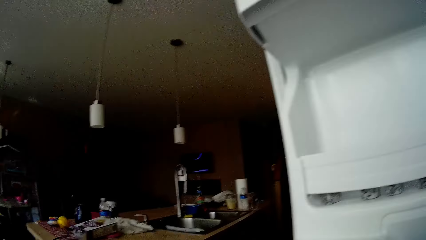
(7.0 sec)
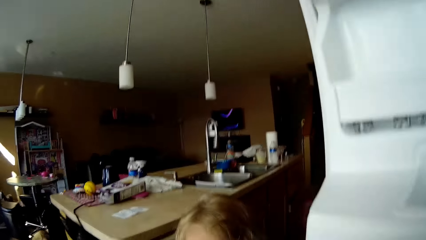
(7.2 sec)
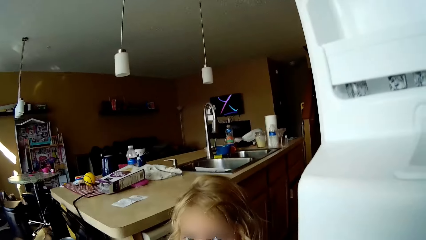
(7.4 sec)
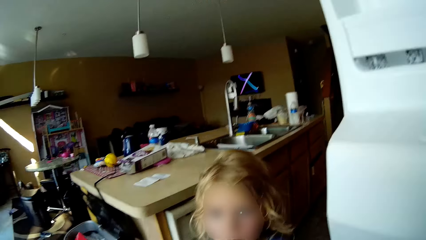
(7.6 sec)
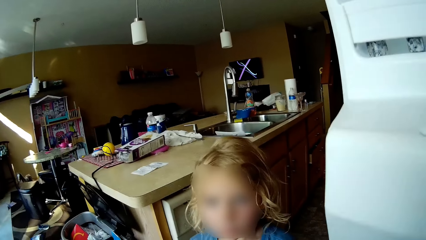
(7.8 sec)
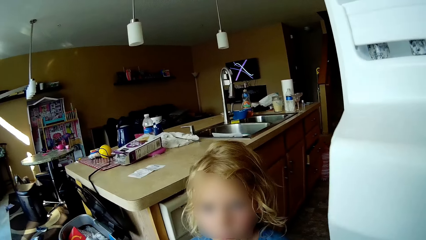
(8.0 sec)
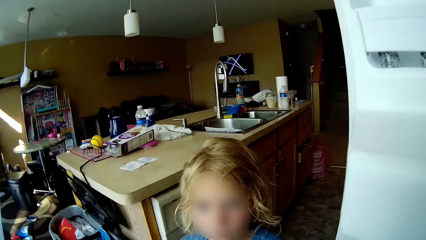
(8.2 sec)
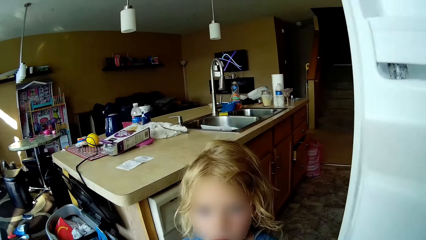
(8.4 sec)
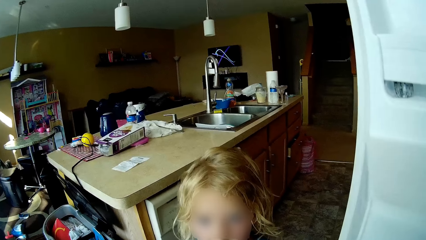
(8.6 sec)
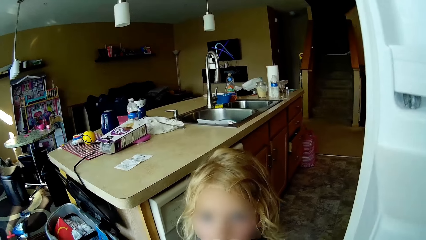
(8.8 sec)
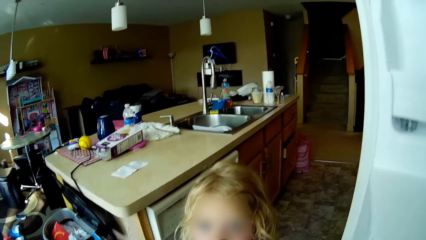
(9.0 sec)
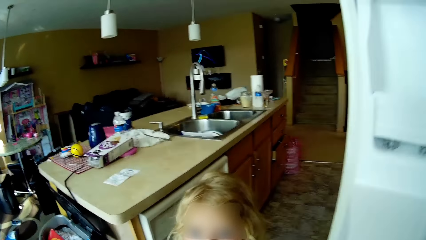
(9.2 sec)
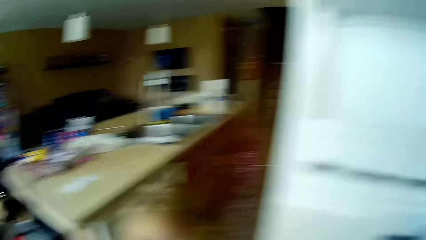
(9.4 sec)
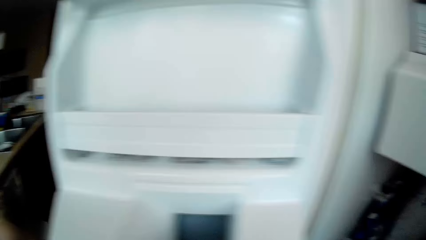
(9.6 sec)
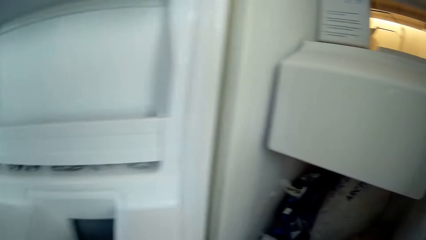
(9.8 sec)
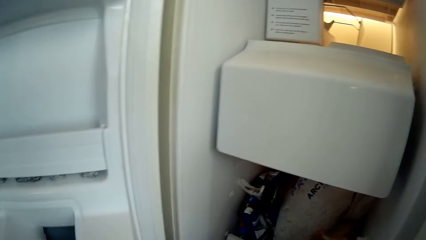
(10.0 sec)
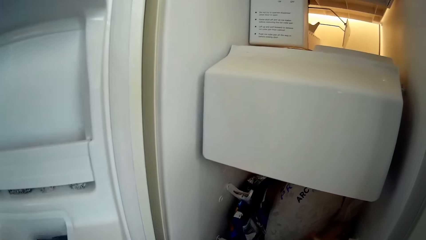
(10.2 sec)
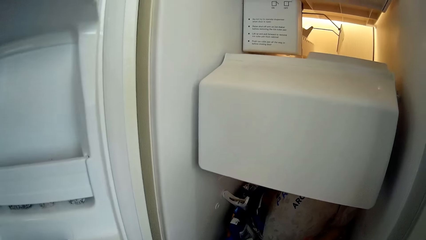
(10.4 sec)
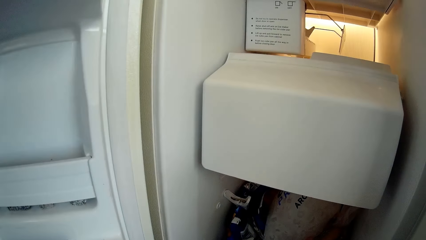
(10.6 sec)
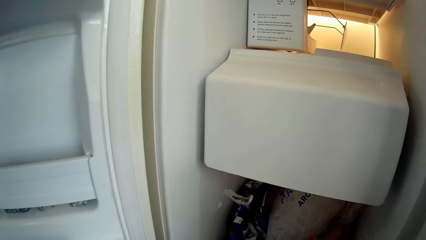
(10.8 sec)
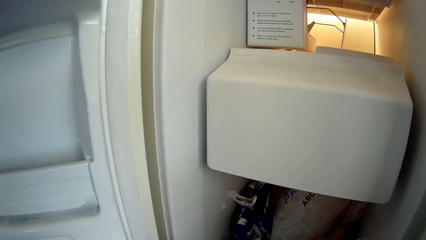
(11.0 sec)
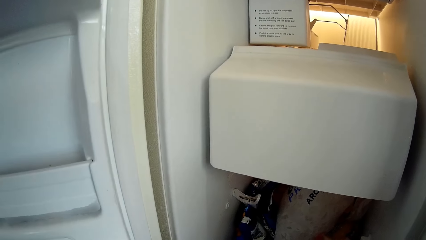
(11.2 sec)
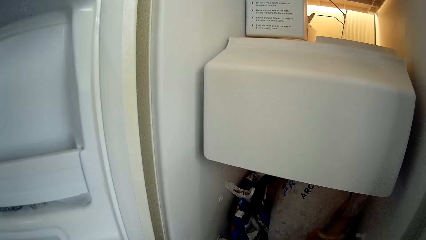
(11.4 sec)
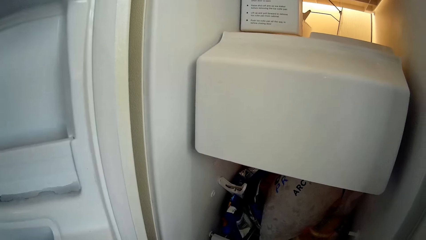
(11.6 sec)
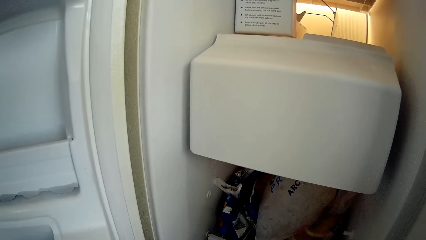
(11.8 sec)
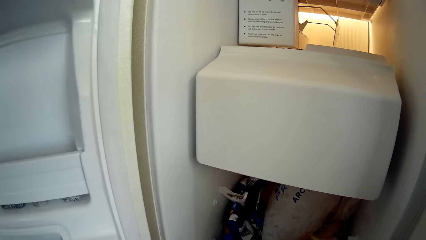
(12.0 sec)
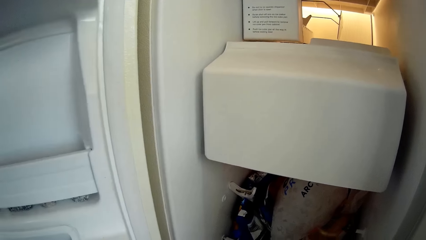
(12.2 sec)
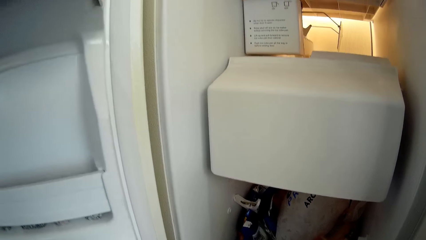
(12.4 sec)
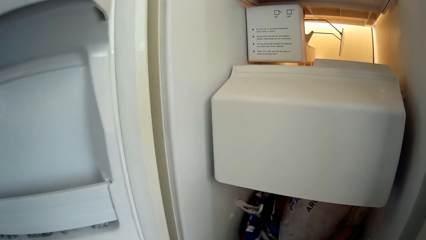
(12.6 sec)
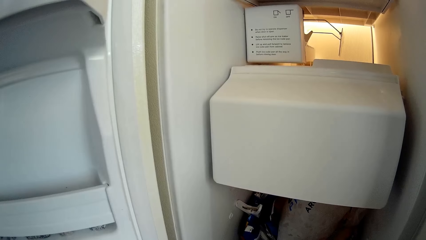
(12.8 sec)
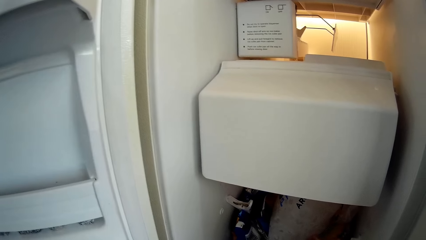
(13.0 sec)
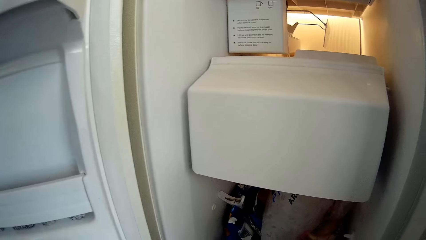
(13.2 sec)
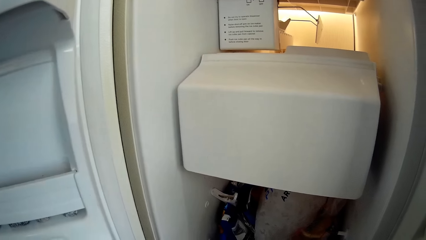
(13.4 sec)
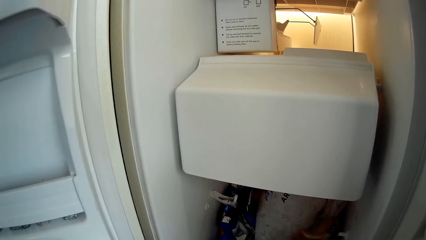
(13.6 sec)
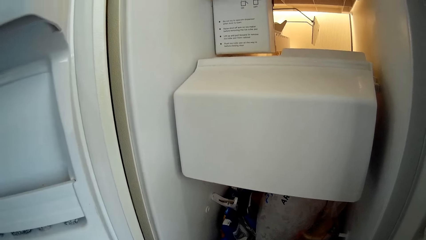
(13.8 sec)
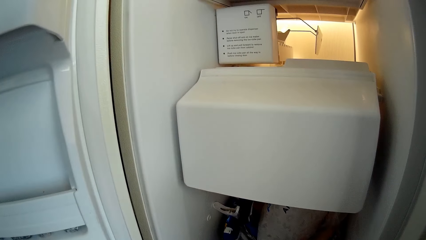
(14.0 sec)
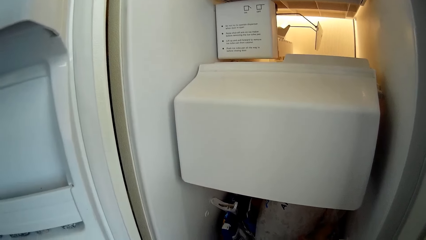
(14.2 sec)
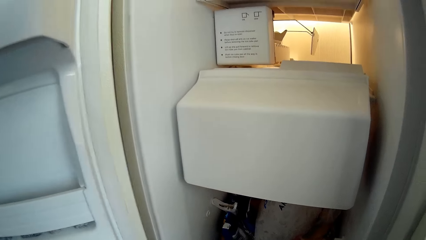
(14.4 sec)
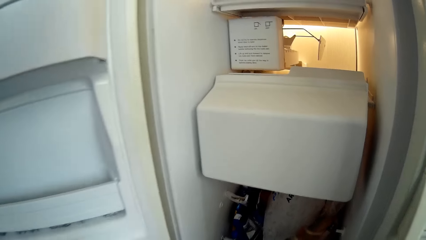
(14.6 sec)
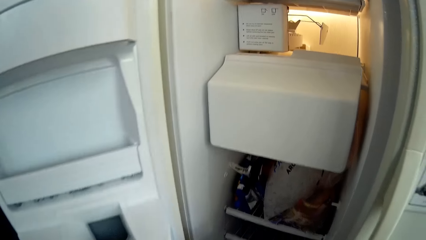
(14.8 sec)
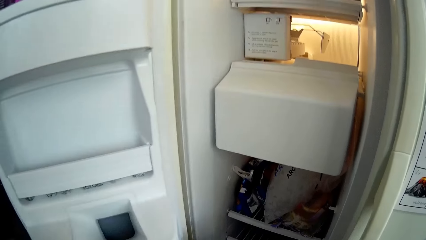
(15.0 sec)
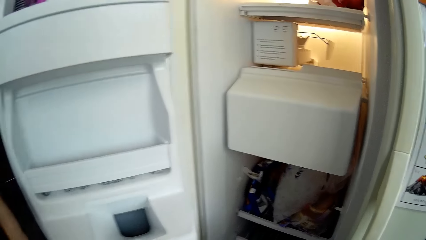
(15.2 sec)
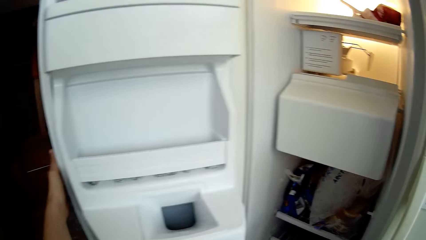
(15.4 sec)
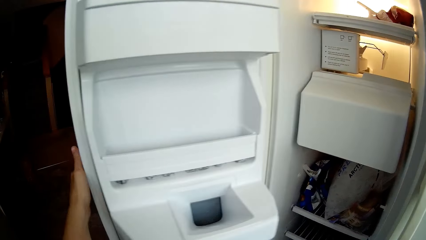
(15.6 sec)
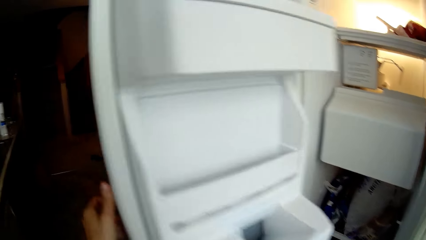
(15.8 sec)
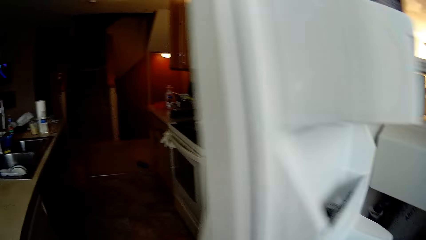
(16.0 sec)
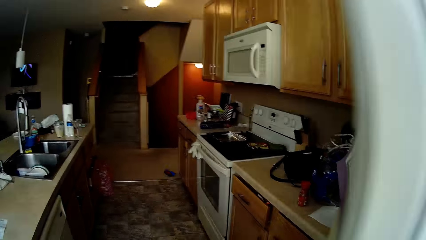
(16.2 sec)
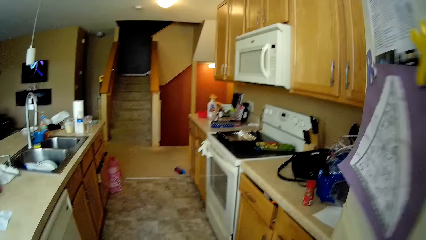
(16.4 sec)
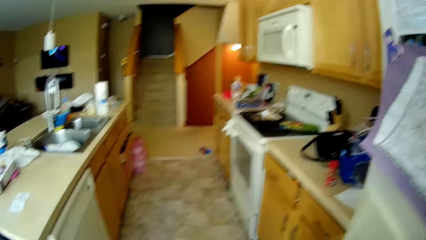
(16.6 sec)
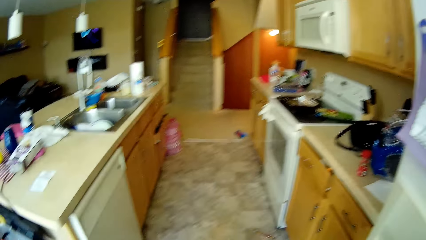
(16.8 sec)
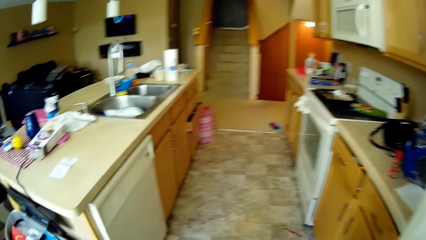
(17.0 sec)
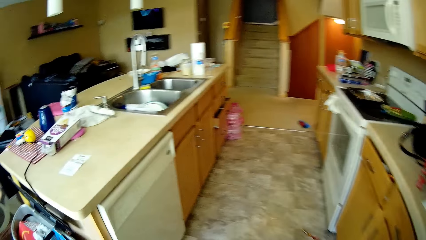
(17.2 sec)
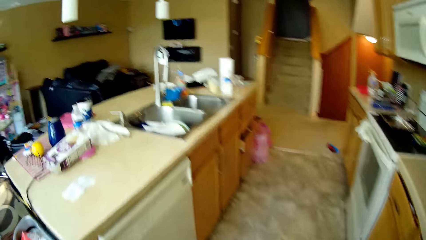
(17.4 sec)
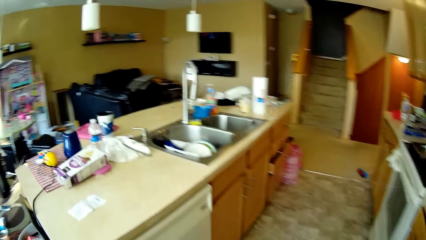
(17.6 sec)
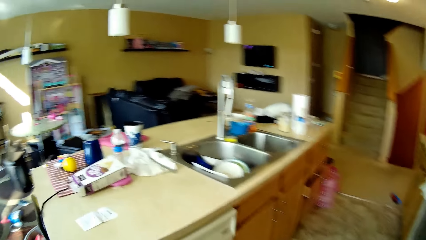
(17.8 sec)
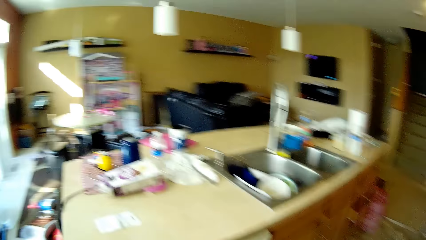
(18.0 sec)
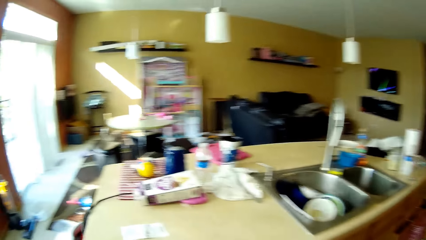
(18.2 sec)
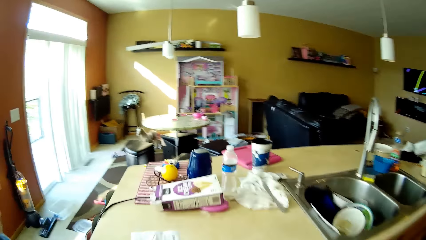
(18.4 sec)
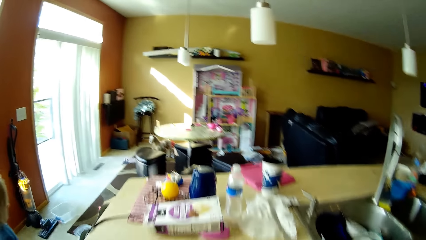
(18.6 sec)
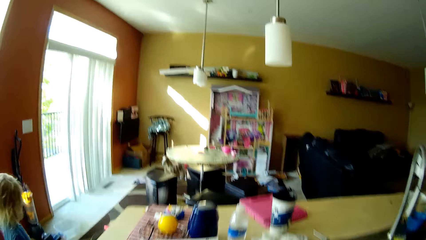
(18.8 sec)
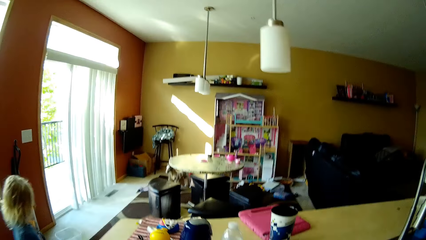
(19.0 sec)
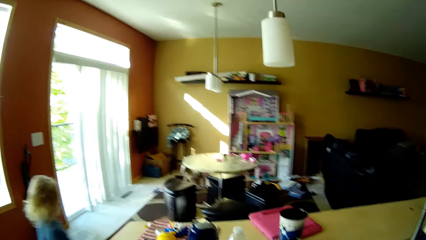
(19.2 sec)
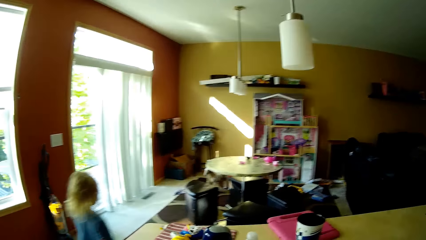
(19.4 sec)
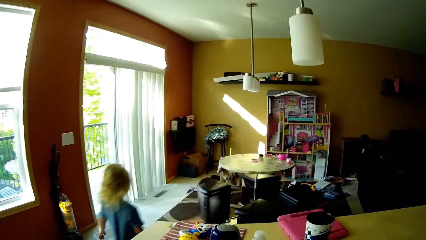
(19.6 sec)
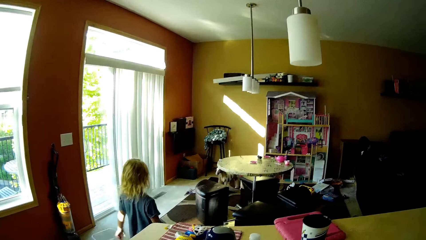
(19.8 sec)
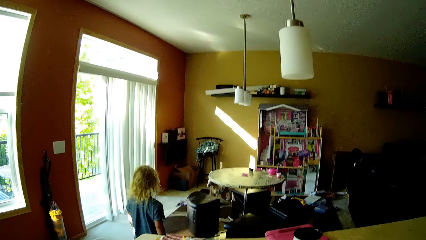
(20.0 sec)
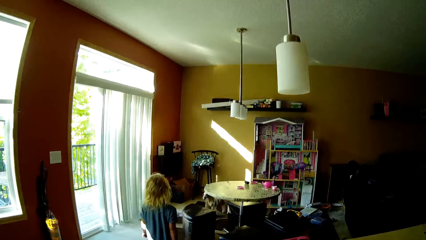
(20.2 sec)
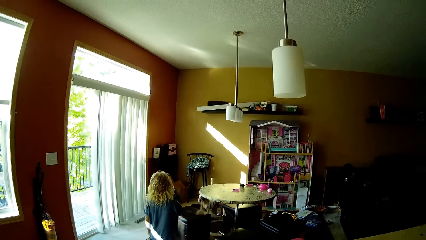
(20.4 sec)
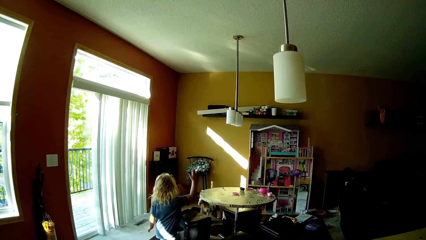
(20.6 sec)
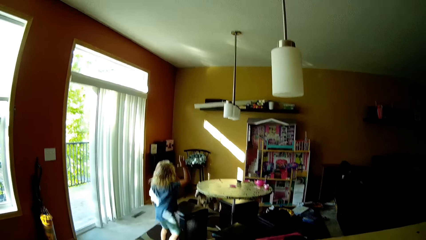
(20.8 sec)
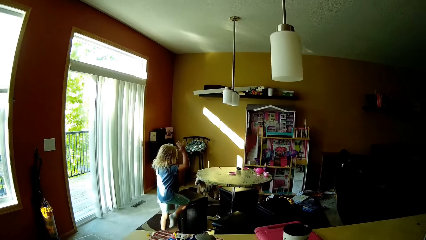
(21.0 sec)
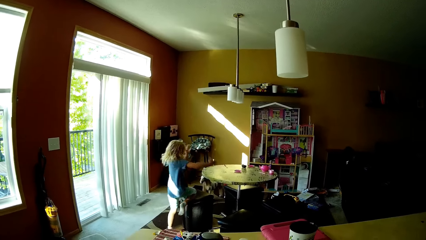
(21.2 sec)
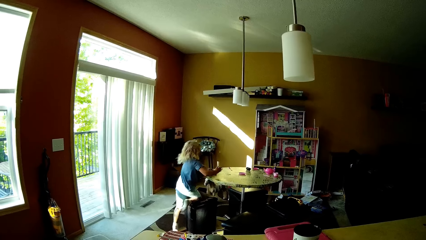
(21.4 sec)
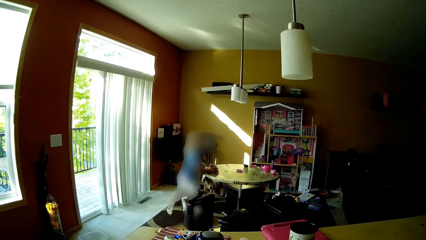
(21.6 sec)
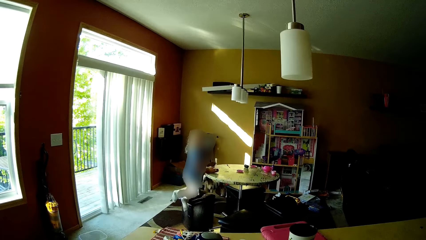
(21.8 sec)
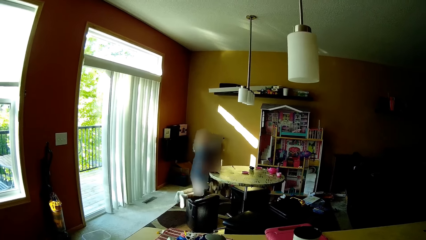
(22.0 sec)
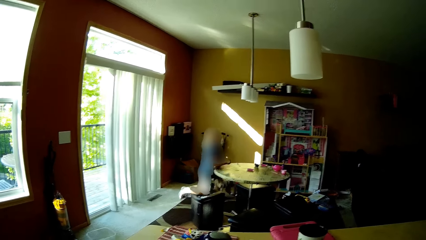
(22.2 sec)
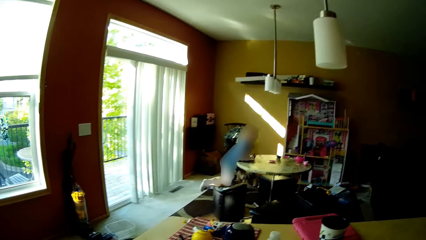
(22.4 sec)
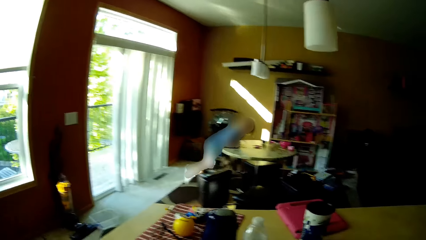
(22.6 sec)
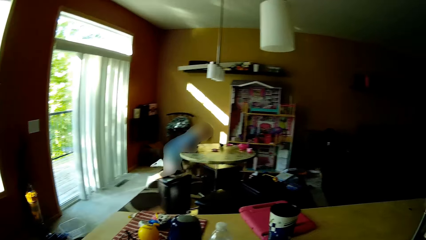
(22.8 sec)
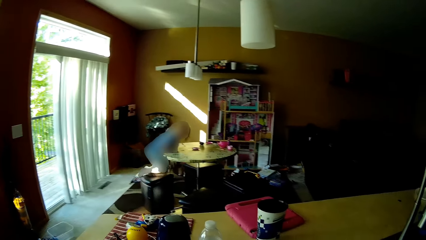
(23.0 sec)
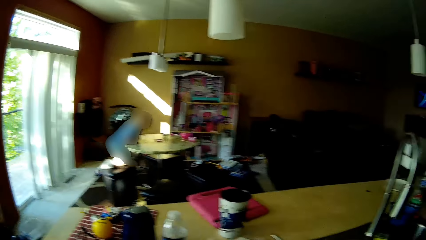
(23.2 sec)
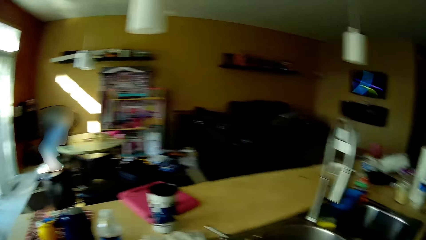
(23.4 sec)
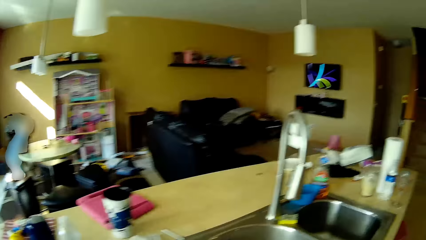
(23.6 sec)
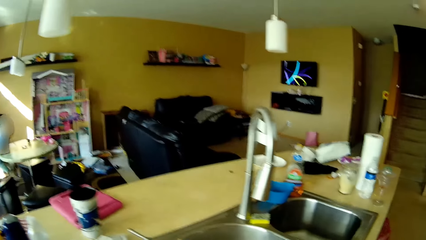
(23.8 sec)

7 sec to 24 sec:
A girl converses with the camera wearer. The camera wearer closes the refrigerator with her left hand. She moves around. The girl moves around. The girl rests both elbows on a table. The girl climbs on the table.
